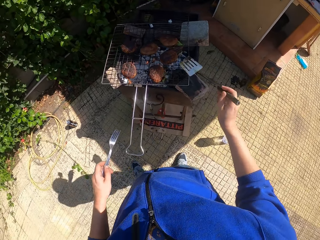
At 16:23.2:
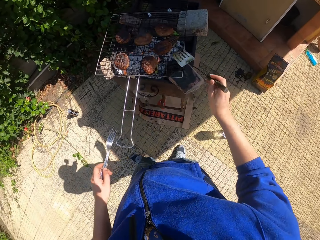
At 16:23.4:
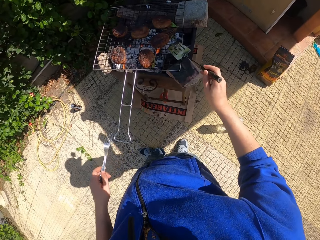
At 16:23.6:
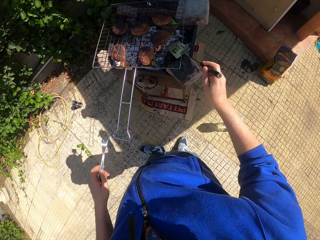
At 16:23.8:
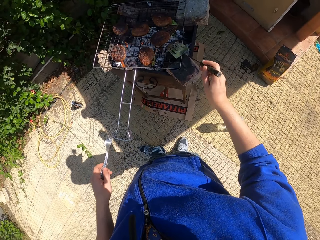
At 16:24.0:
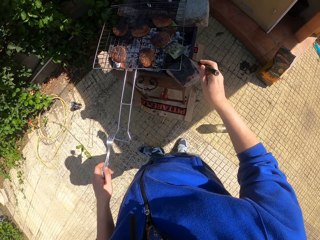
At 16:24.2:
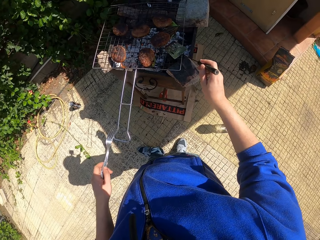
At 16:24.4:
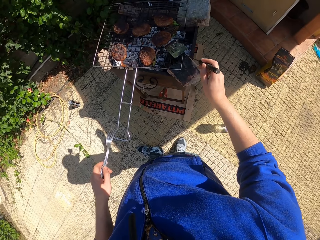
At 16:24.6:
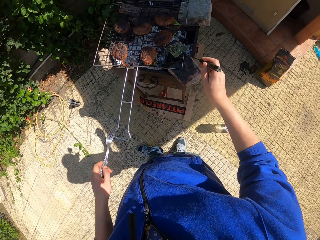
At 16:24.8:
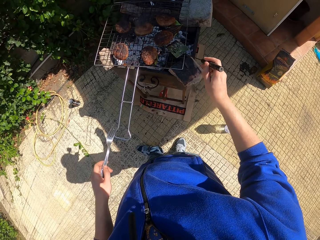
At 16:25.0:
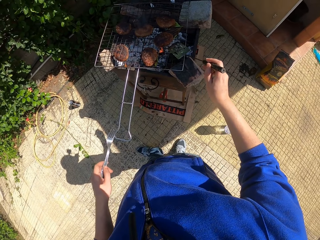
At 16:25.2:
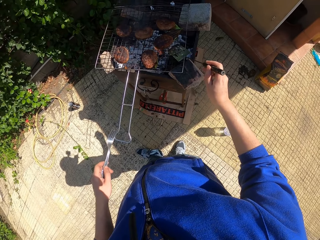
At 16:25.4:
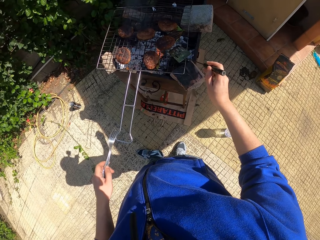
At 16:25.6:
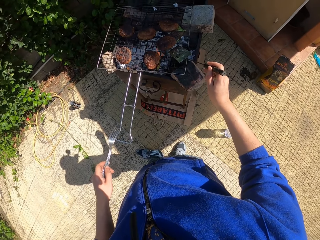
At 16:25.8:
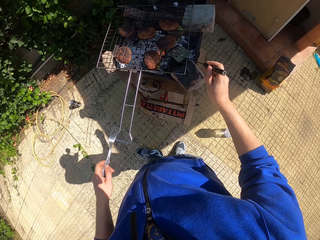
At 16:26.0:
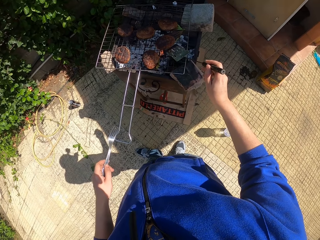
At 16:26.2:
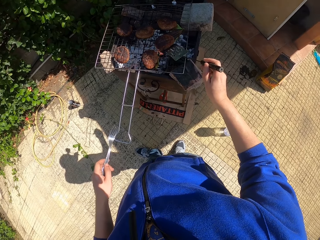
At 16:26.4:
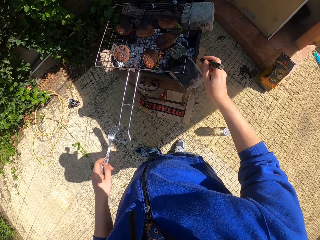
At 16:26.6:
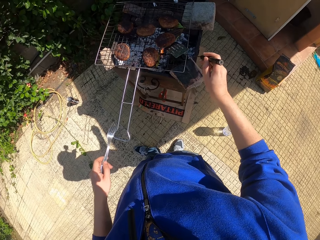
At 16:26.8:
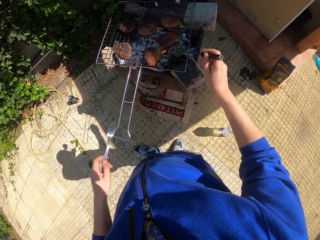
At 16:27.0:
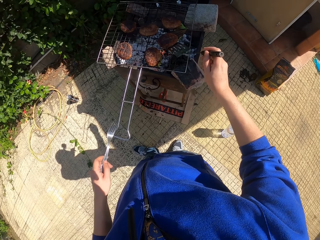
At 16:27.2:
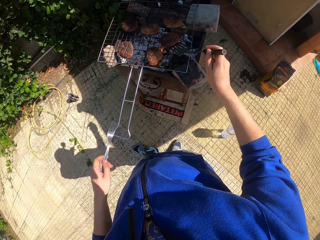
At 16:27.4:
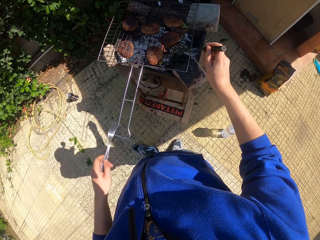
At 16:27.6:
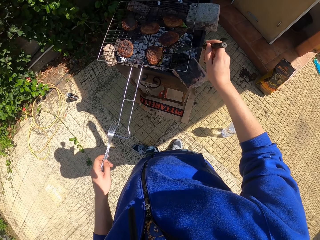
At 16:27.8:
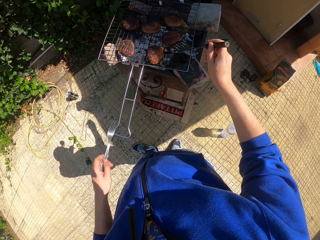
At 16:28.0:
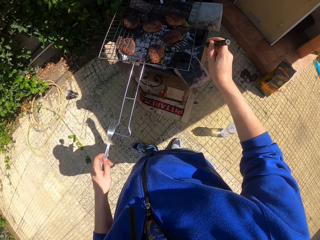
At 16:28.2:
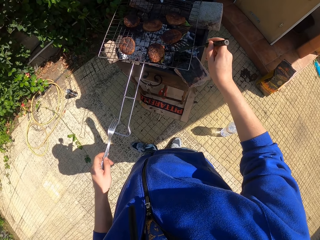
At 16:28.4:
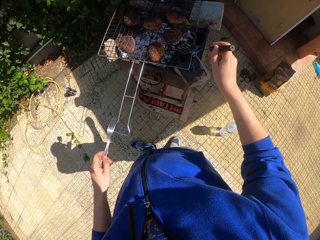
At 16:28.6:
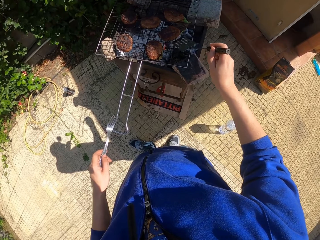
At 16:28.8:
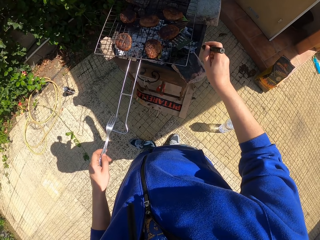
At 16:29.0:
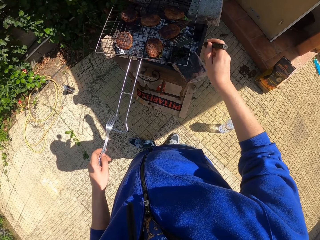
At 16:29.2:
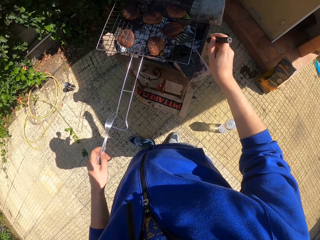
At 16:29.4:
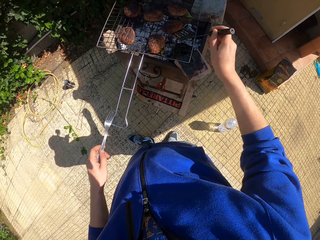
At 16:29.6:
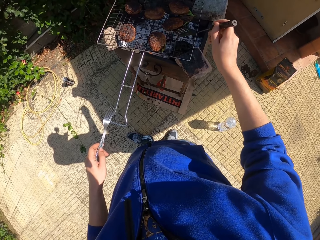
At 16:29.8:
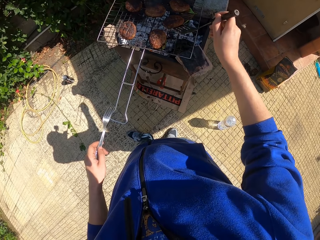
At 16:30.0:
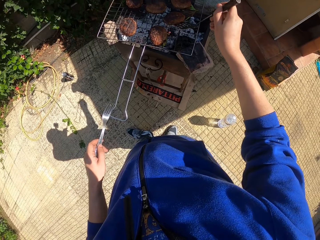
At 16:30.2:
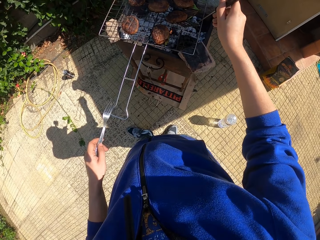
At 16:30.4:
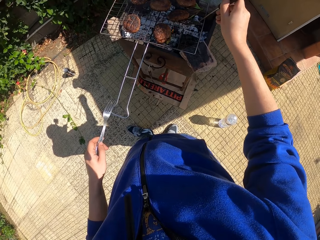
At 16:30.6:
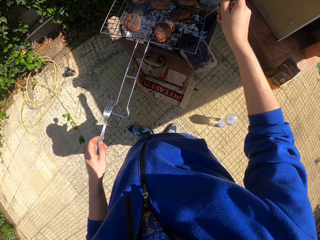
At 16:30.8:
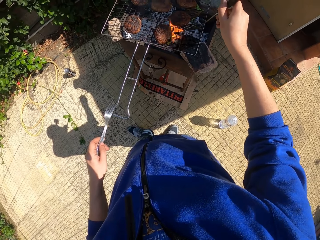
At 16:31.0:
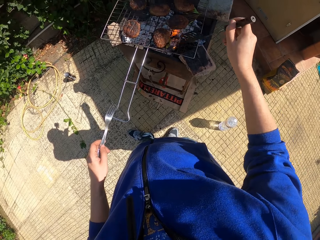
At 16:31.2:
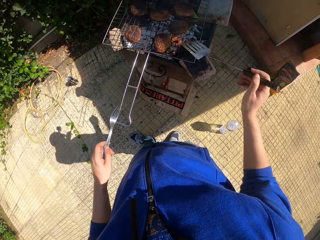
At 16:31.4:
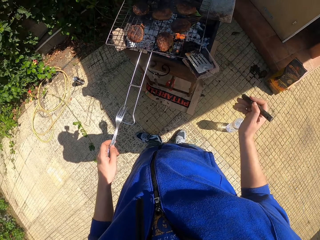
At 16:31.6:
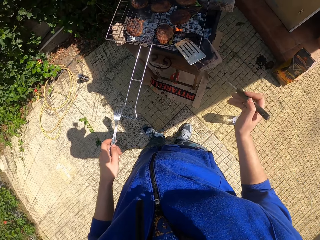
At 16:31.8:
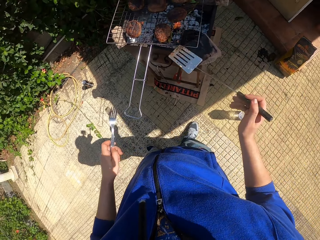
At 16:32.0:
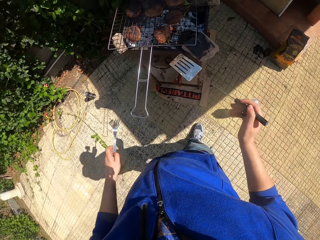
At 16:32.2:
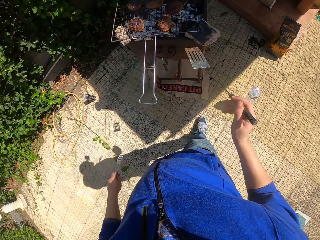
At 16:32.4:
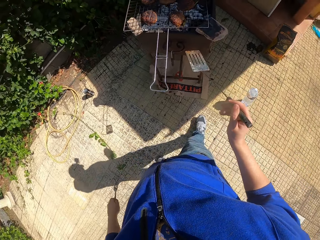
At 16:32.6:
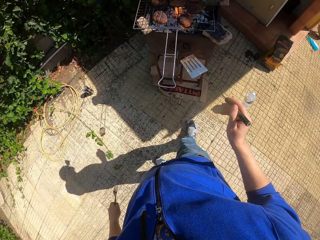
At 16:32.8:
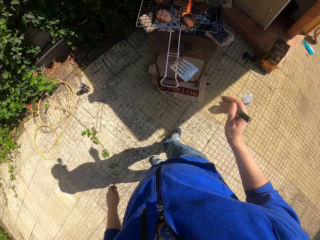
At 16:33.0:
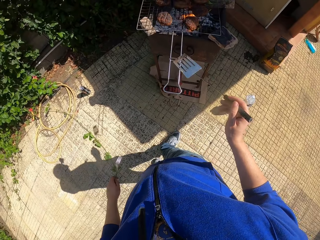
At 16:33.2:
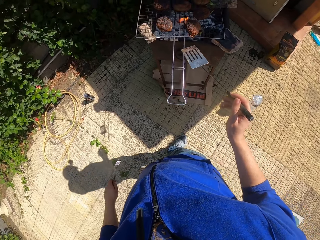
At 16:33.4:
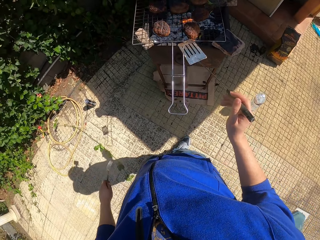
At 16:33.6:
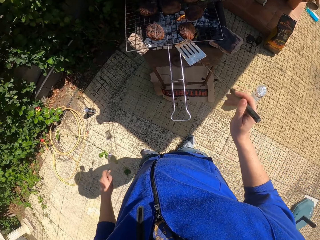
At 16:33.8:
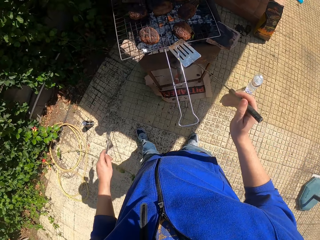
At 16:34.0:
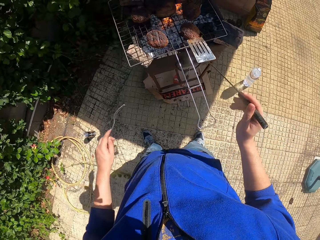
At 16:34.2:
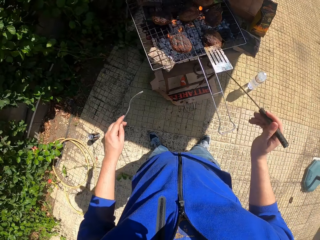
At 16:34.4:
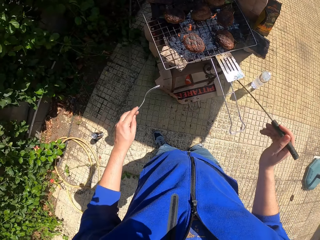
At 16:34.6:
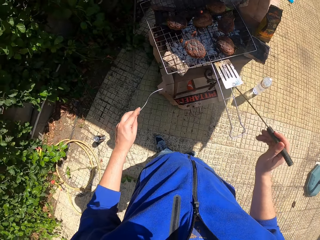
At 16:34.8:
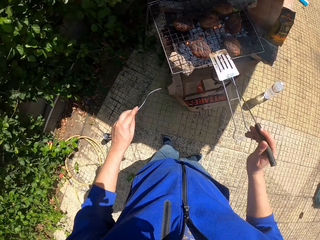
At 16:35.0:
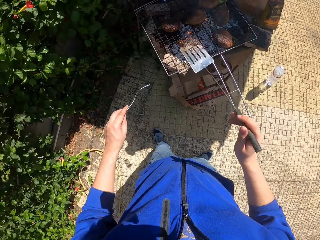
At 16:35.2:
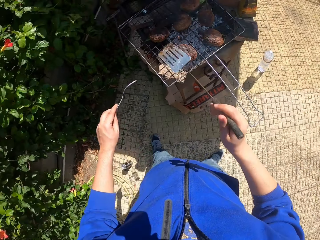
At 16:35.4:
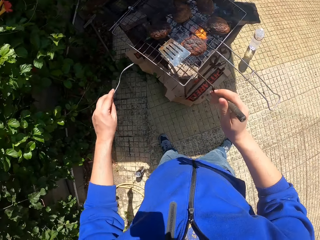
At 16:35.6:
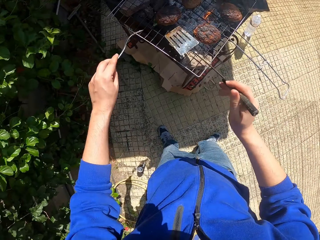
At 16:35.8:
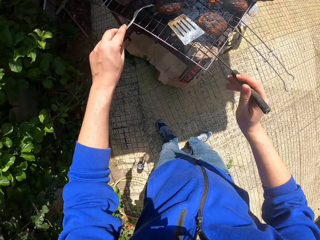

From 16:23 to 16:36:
The camera wearer touches the patty on the cooking grate with the spatula in his right hand. He examines the meat with the spatula. He lifts the patty on the cooking grate with the spatula in his right hand. He drops the patty on the cooking grate with the spatula in his right hand. He walks around.

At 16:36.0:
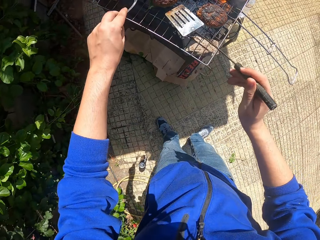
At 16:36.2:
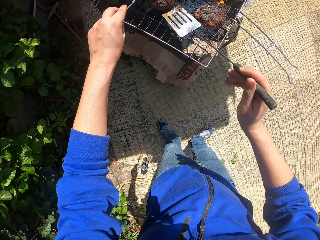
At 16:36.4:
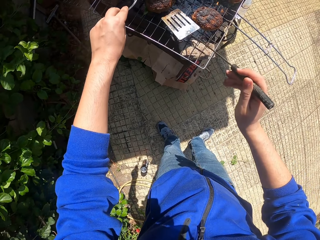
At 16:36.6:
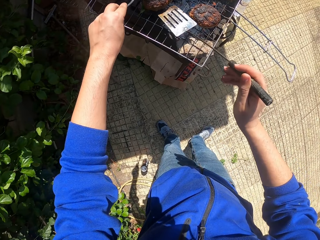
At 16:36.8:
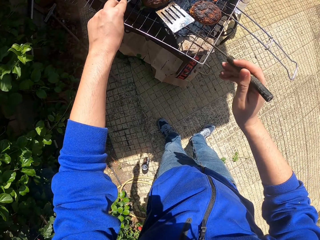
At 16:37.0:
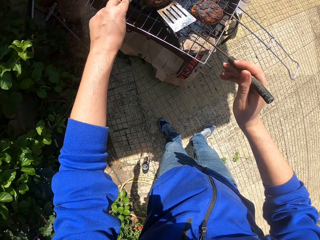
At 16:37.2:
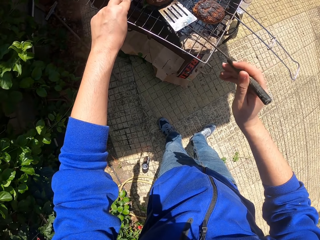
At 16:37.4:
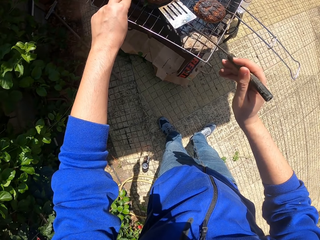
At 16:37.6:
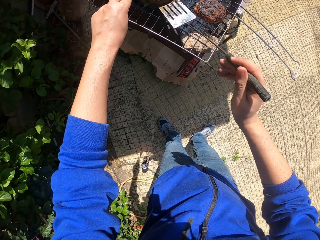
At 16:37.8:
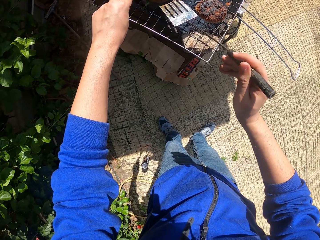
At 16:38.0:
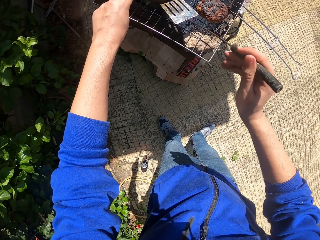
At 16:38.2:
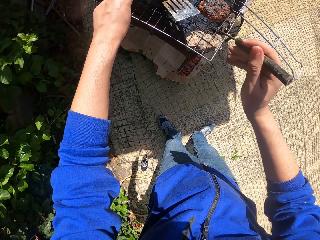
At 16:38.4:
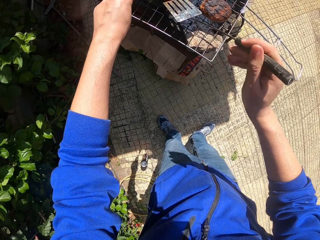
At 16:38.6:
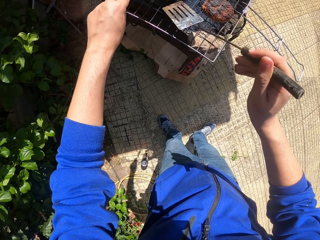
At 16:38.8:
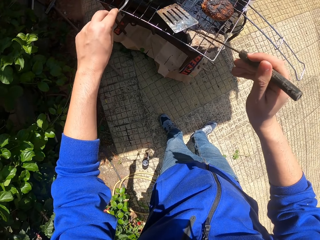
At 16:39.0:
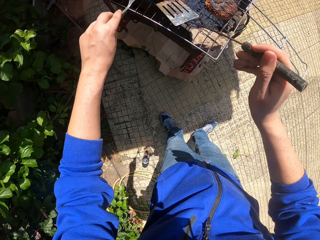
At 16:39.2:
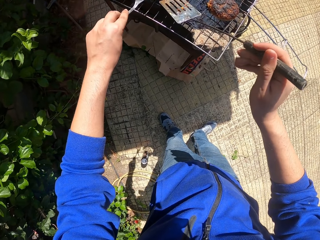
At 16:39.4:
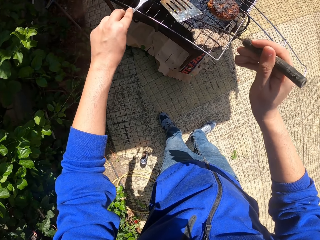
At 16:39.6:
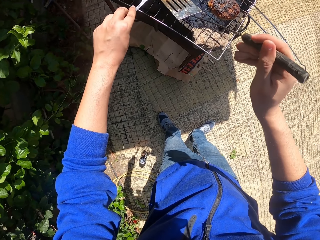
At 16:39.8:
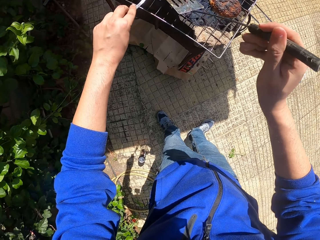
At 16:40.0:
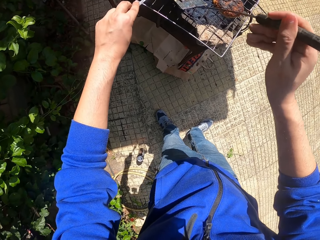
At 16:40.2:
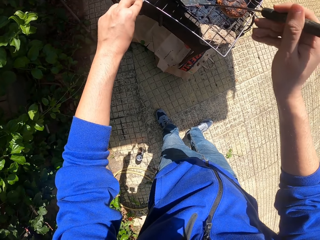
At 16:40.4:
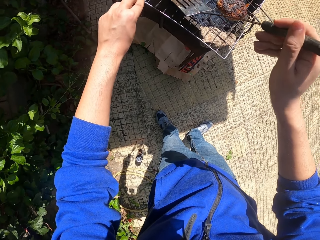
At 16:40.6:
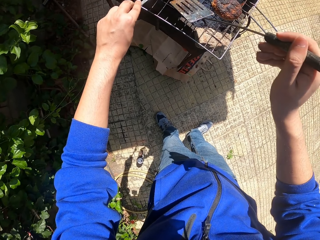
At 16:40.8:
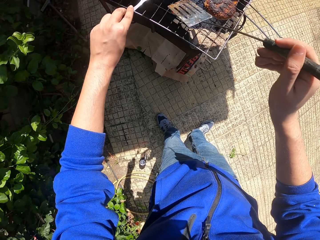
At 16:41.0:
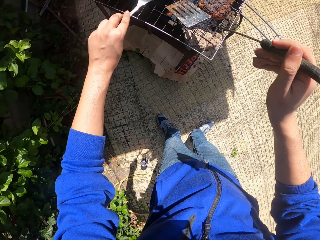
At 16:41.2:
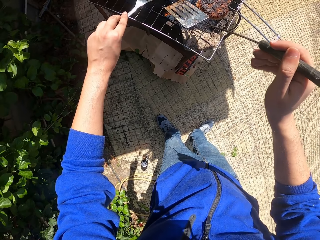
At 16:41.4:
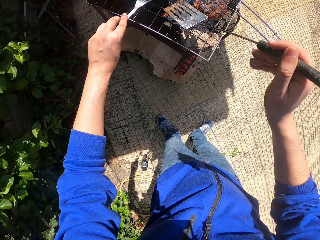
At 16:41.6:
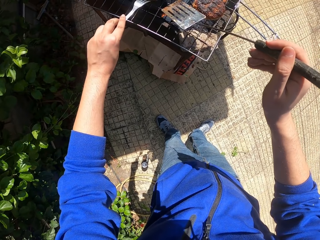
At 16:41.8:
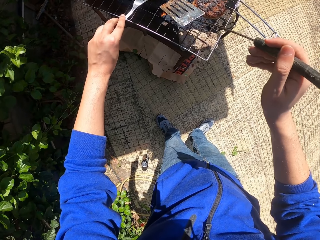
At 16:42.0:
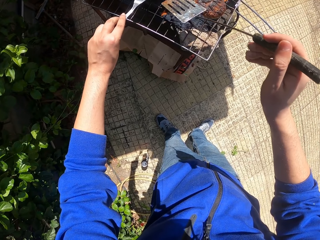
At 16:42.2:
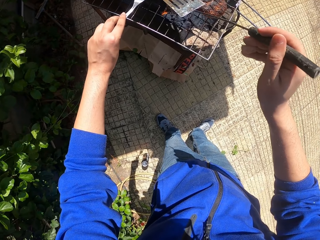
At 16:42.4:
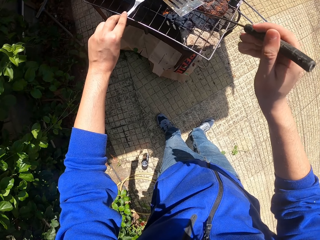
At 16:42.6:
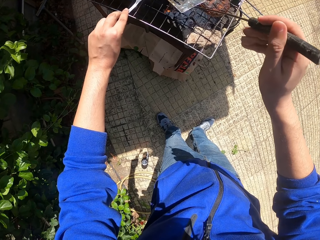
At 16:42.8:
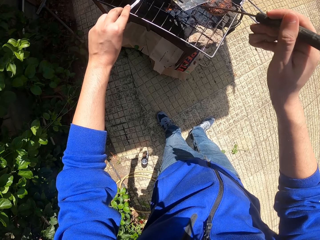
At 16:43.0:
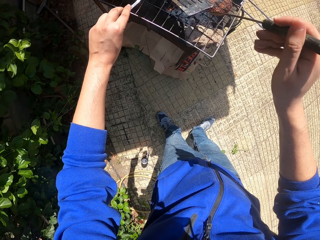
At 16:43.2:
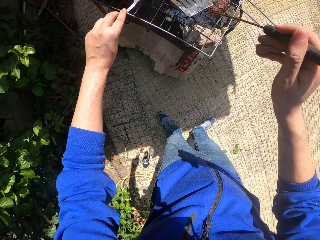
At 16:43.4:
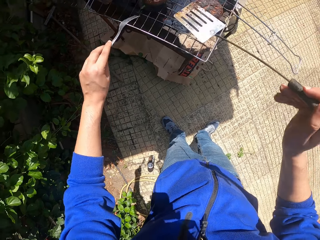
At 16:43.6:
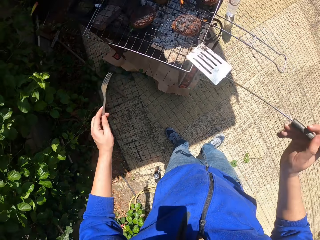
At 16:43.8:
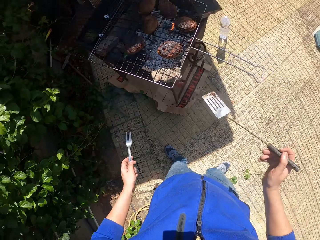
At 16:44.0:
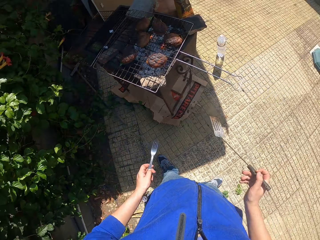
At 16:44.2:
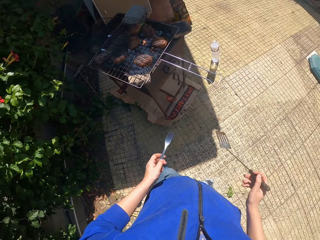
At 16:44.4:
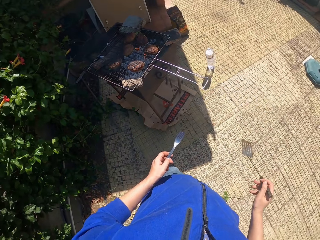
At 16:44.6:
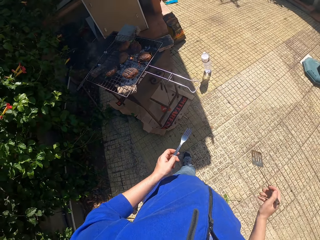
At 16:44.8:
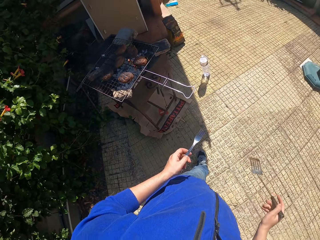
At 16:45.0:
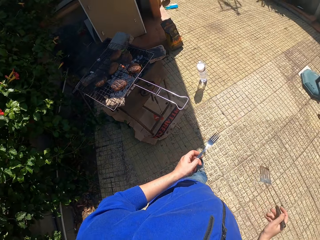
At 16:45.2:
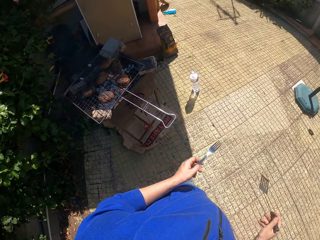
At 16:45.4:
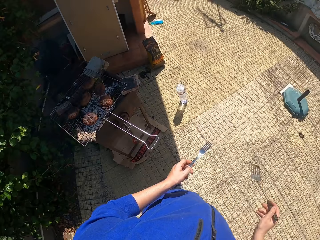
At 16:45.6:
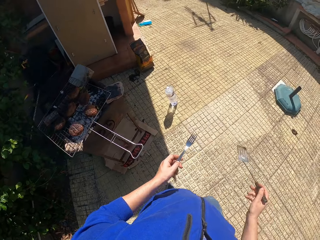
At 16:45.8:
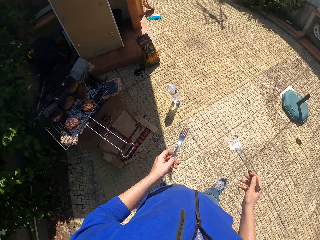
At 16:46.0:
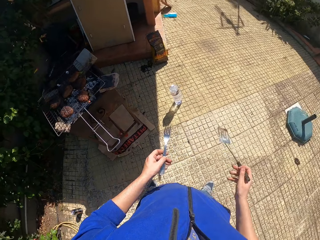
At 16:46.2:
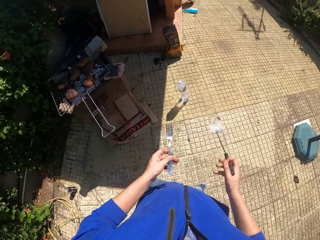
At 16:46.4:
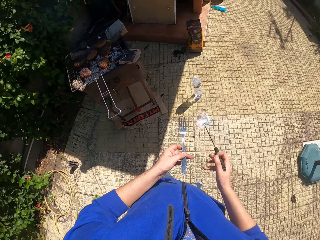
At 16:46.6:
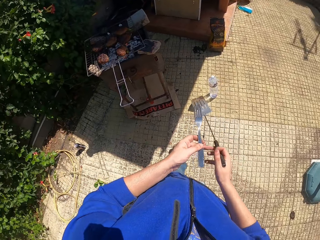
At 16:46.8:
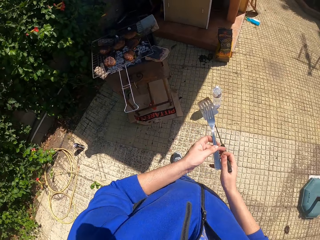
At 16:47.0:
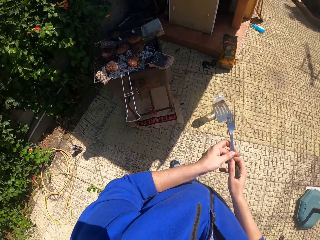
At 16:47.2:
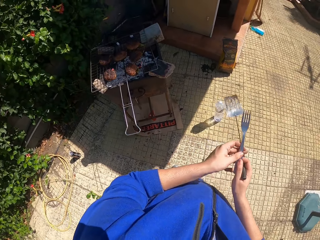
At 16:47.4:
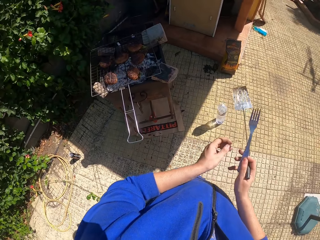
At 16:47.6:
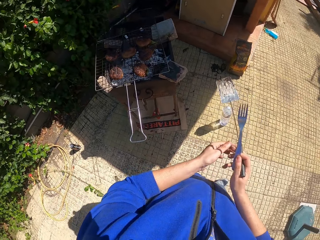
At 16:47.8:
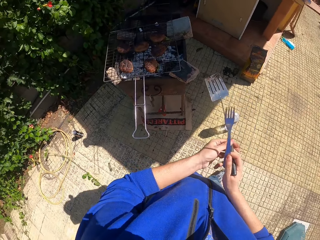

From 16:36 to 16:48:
The camera wearer touches the patty on the cooking grate with the spatula in his right hand. He slides the patty on the cooking grate on the spatula in his right hand. He examines the meat with the spatula and the fork. He walks around. He passes the fork from his left hand to his right hand.
